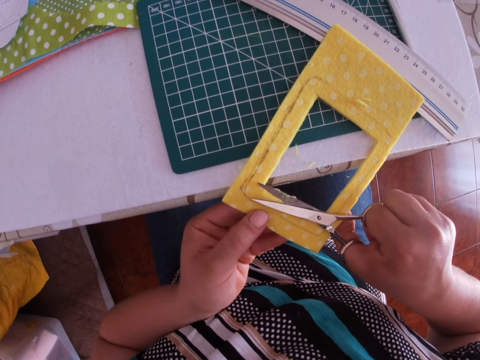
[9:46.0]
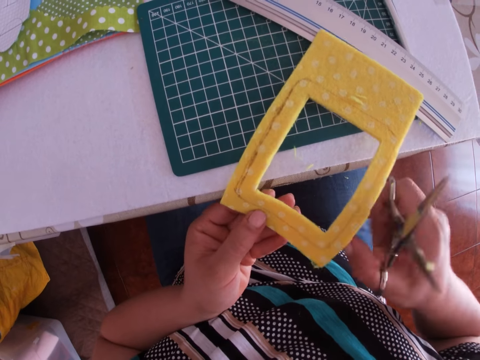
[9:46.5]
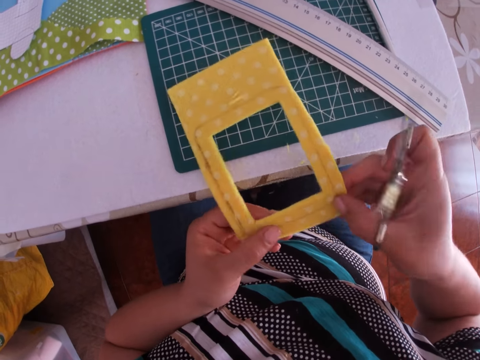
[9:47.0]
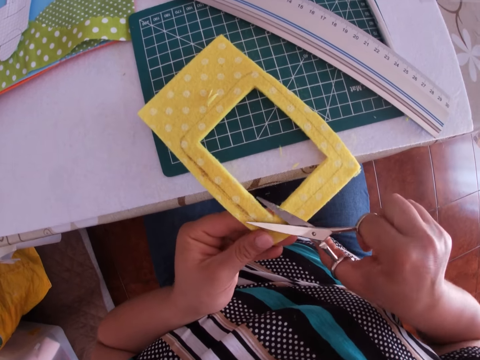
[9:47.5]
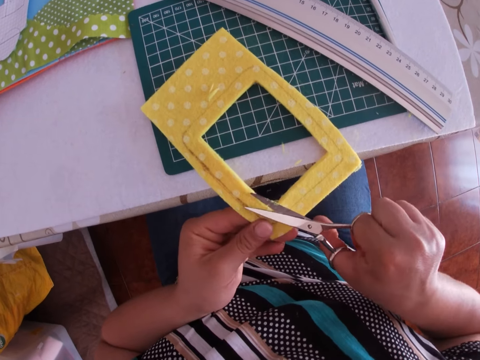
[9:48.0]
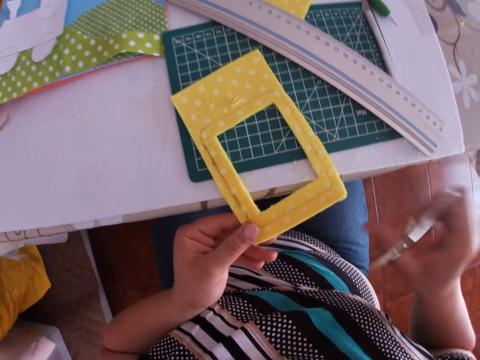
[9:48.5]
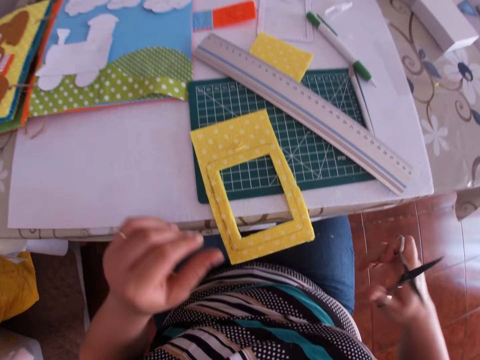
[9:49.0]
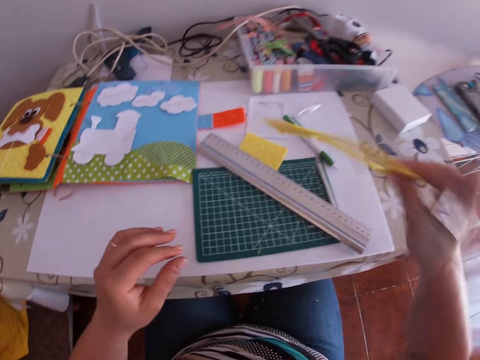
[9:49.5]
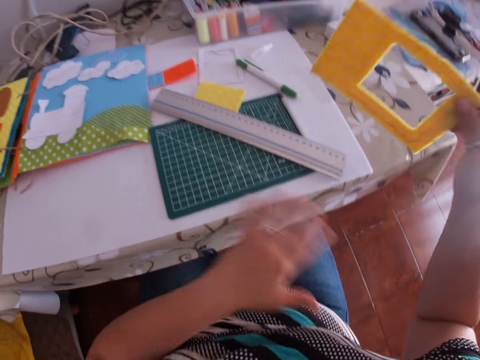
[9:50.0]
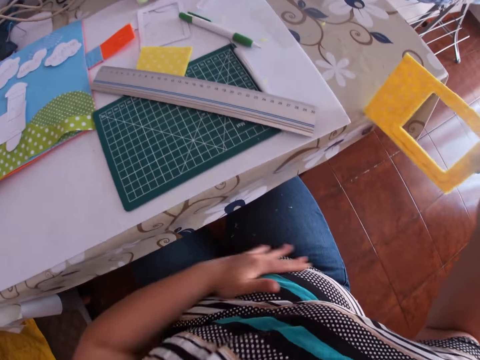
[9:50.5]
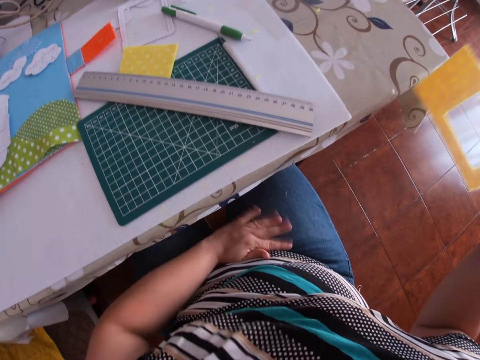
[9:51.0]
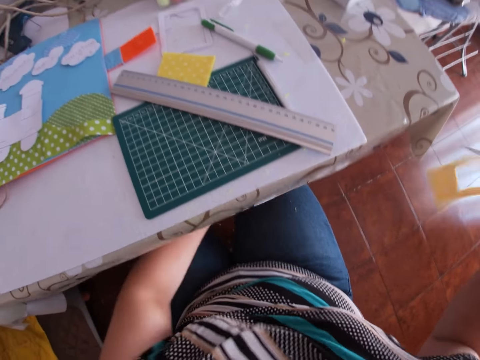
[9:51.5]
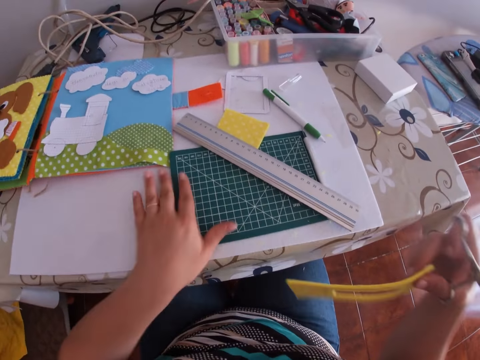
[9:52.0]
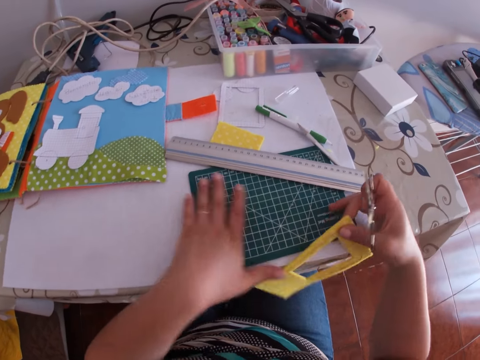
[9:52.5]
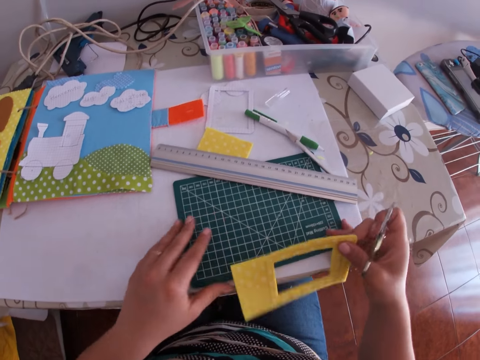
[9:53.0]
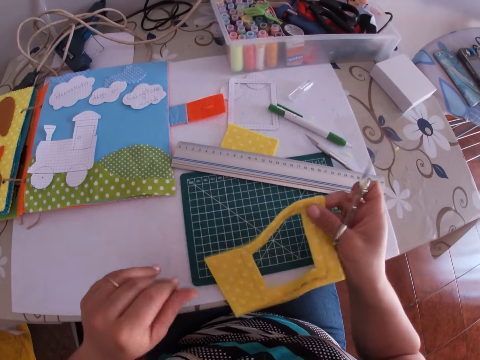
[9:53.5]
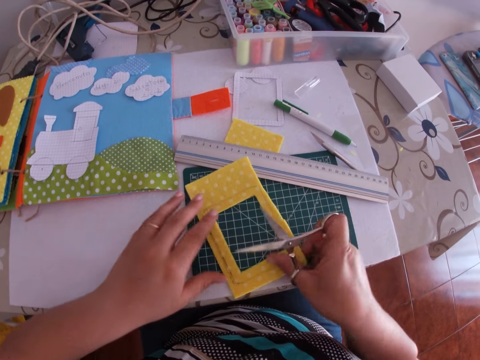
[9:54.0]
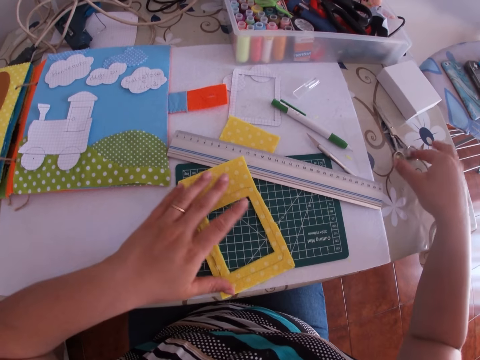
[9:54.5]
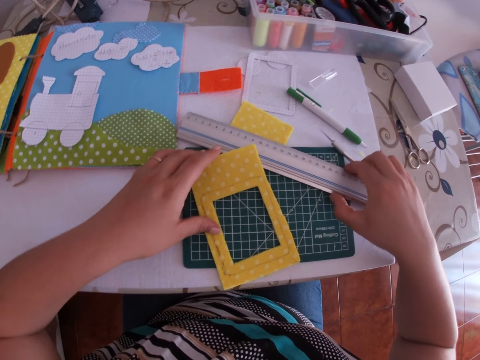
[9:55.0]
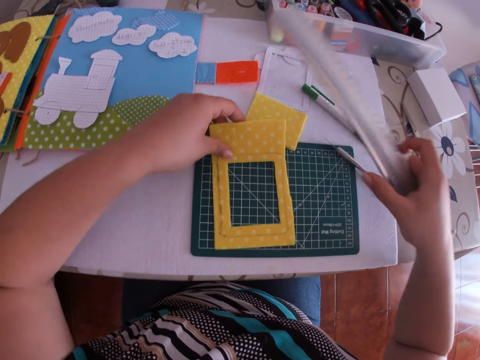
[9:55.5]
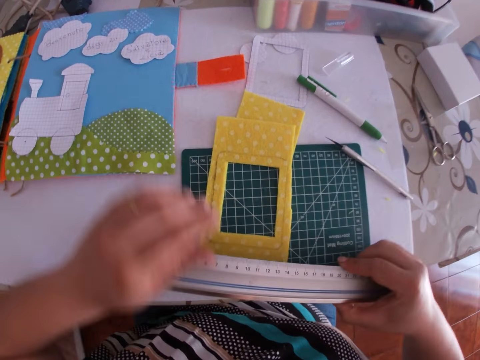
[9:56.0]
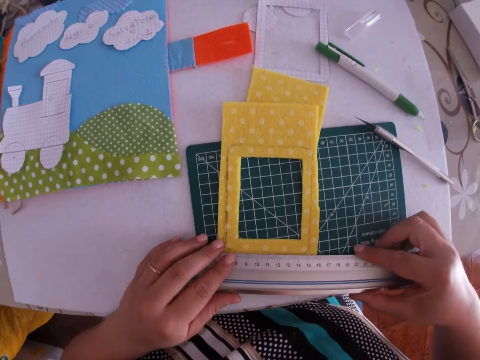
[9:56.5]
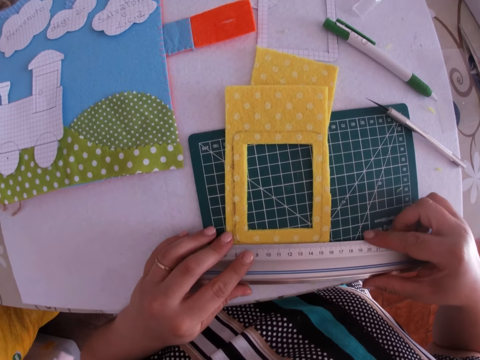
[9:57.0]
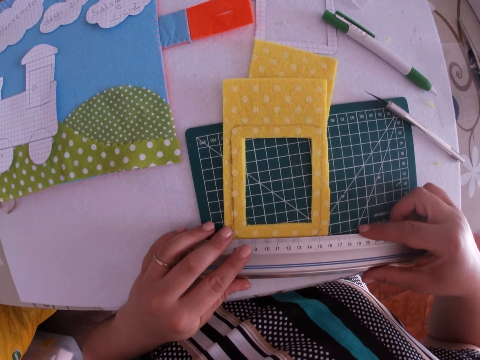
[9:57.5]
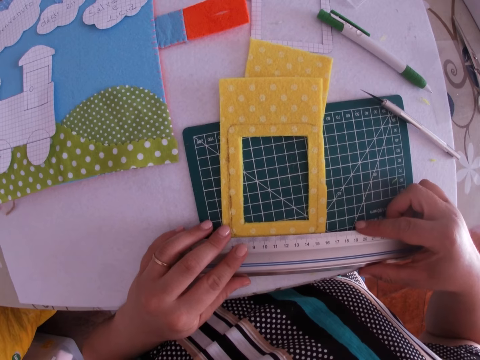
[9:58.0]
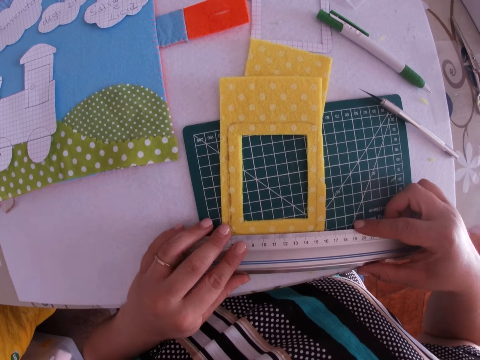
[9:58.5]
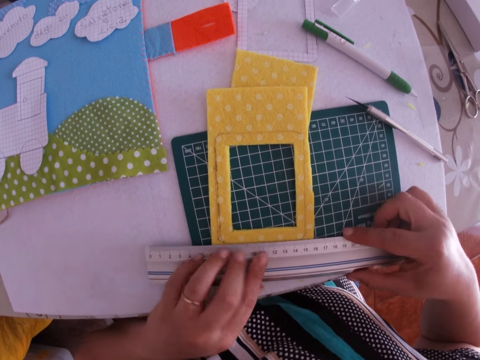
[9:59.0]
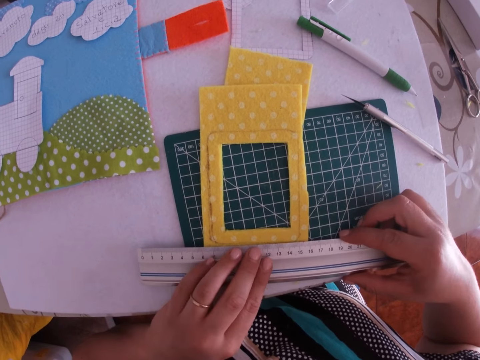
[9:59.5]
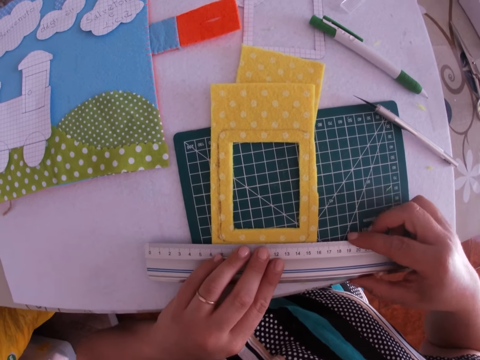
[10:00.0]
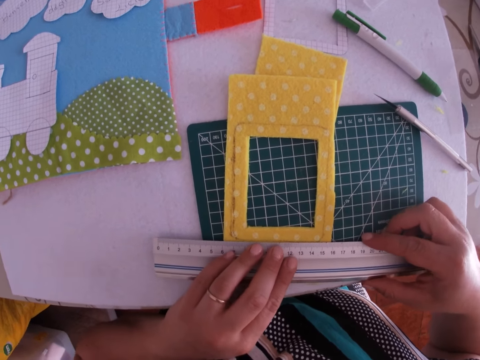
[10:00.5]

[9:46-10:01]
The camera wearer places the sponge on the table. She picks up the eva foam or sponge craft with her right hand. She shakes the eva foam with her right hand. She dusts foam particles from her right leg with her left hand. She dusts foam particles from the work table with her left hand. She places the eva foam on the work table with her right hand. She drops the pair of scissors on the work table with her right hand. She picks up a ruler from the work table with her right hand. She measures the eva foam with the ruler in both hands.

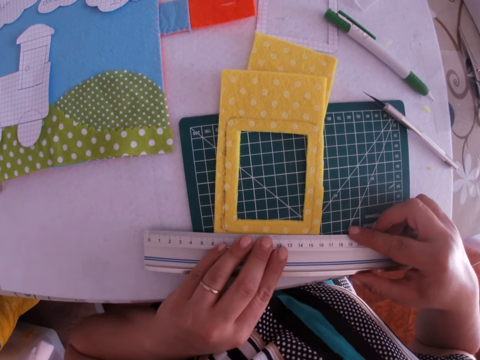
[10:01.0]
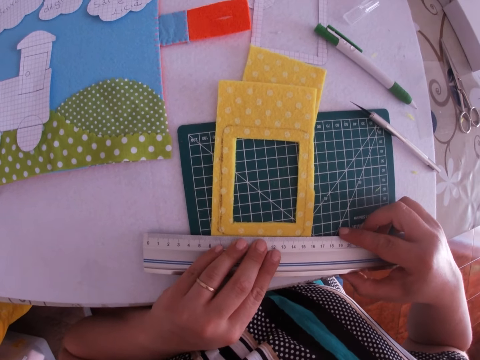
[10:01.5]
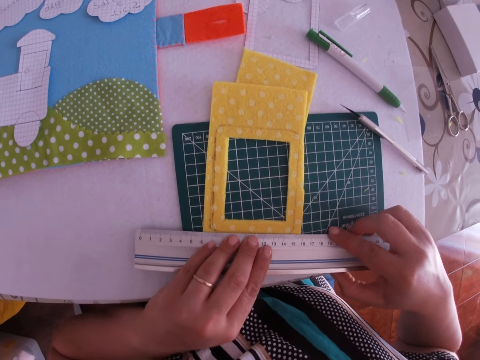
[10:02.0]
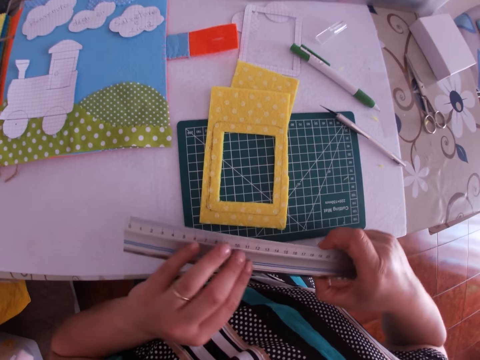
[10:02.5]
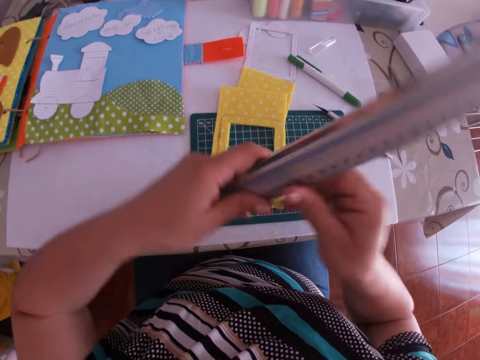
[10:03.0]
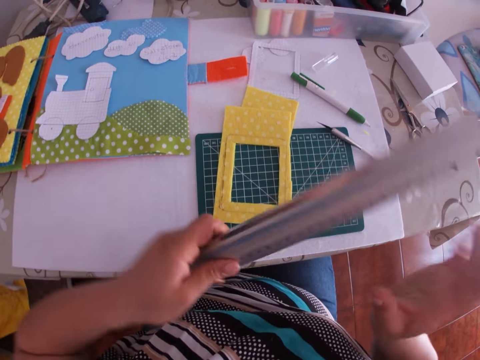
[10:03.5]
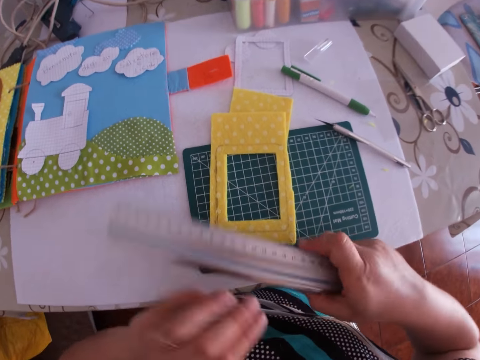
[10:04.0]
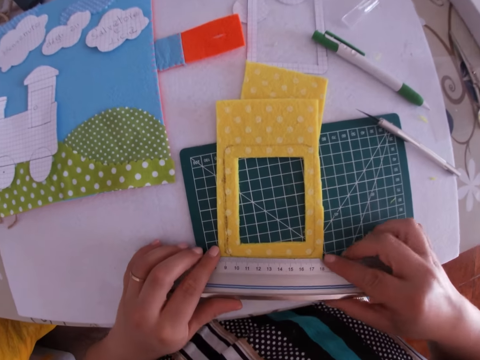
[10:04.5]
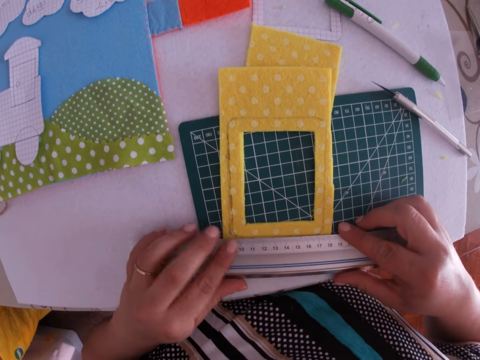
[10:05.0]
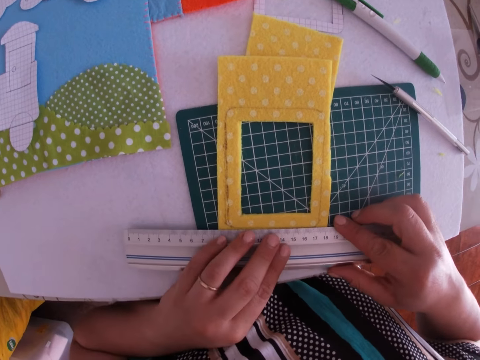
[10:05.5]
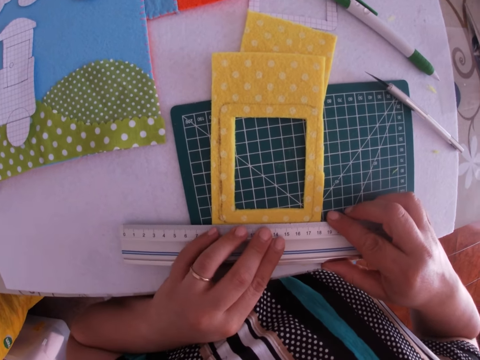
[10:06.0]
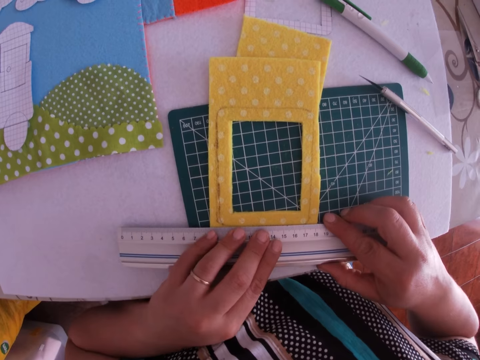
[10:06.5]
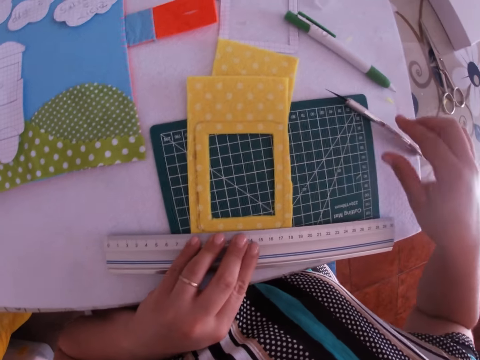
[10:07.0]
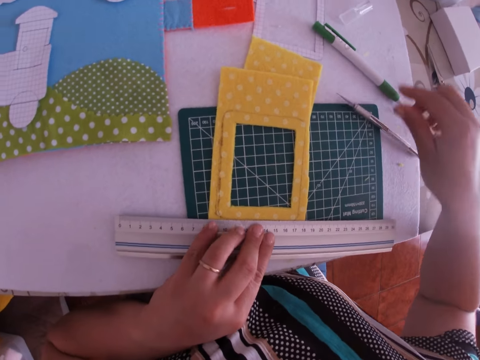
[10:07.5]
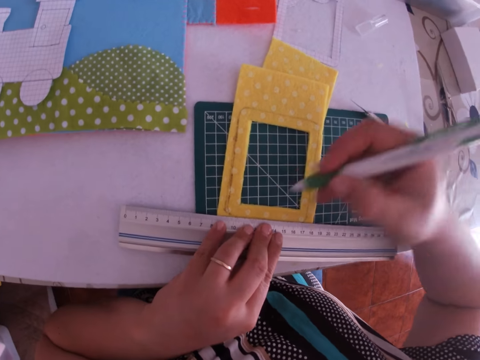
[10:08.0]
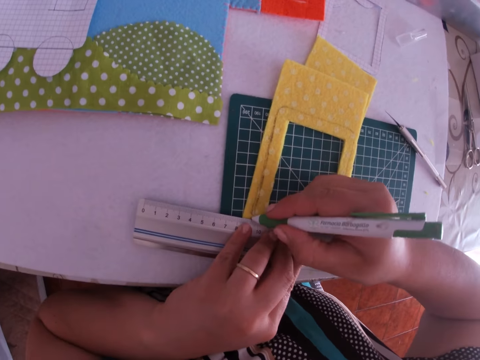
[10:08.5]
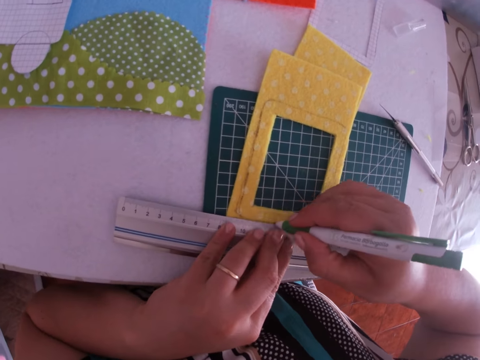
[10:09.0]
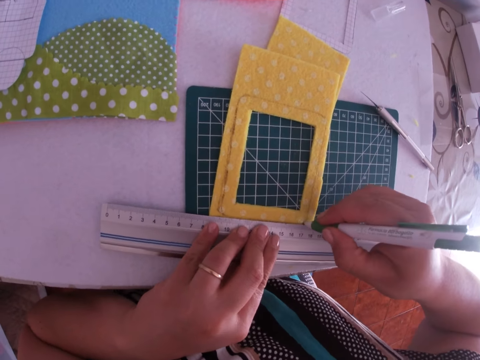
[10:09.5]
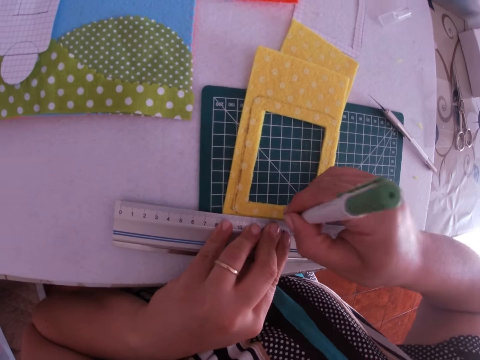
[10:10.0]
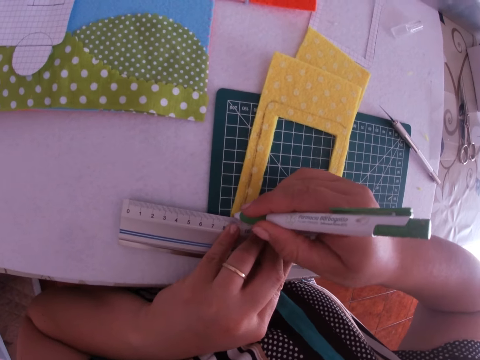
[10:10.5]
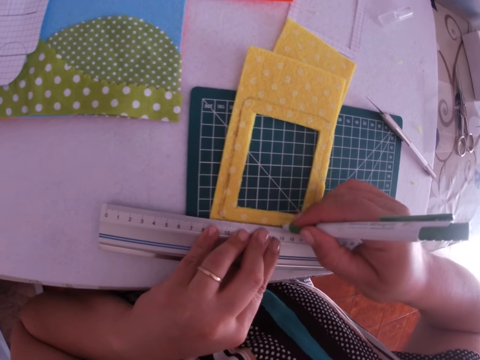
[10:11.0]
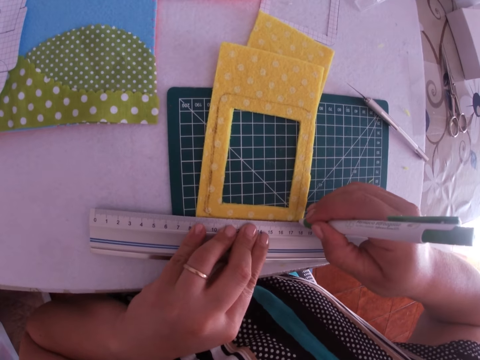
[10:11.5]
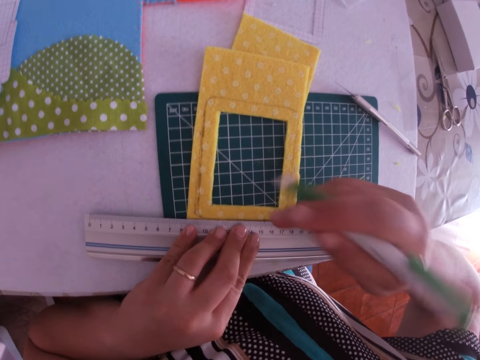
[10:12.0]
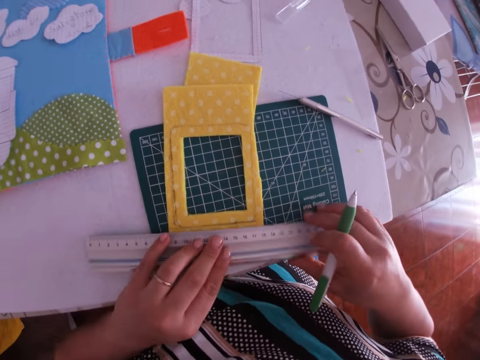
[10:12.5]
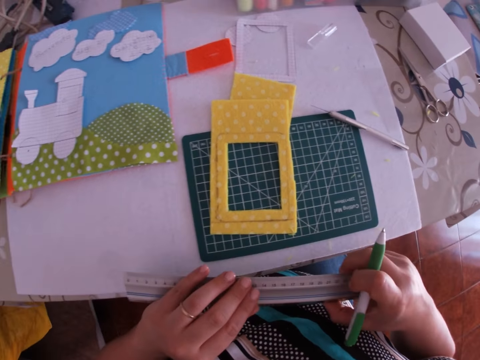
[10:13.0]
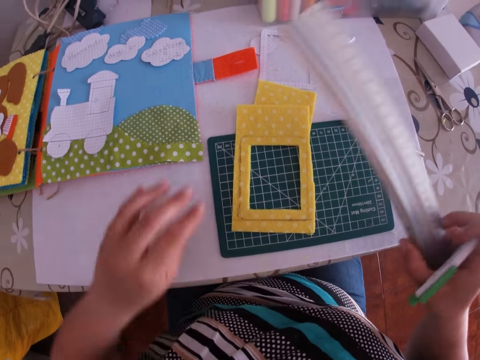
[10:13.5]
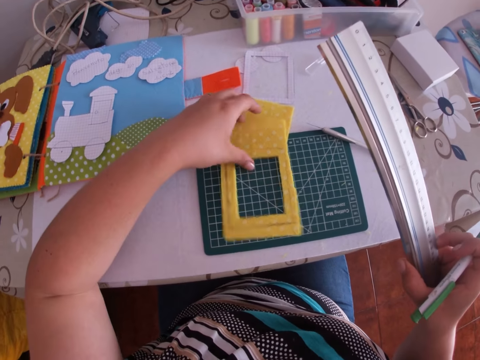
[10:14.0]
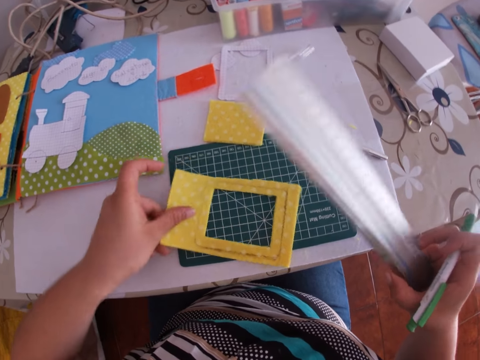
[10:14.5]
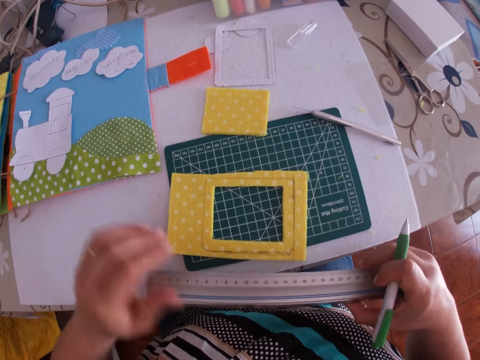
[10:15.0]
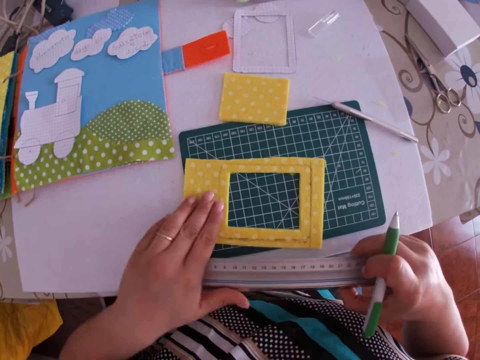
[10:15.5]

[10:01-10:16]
The camera wearer holds the ruler in place with her left hand. She picks up a mark pen from the work table with her right hand. She draws a line on the eva foam or sponge craft with the pen. She moves the ruler off the eva foam with both hands. She holds the ruler with her right hand. She rotates the sponge craft. She adjusts the eva foam on the work table with her left hand.
